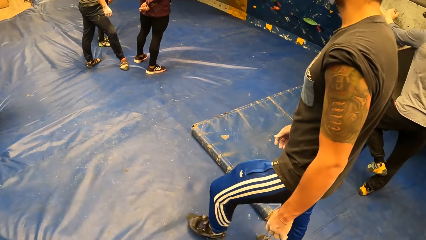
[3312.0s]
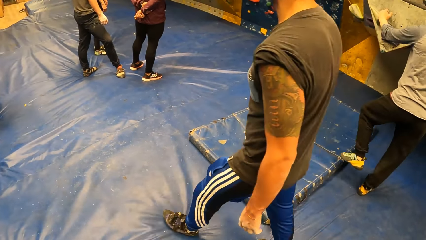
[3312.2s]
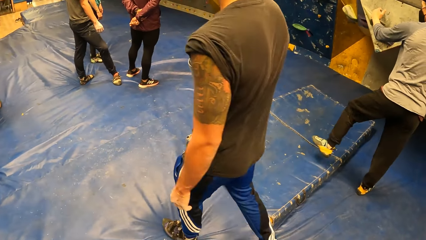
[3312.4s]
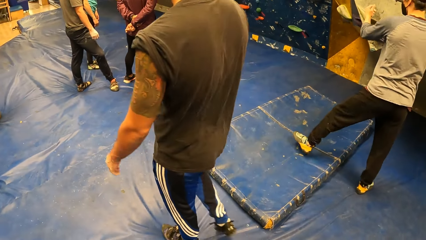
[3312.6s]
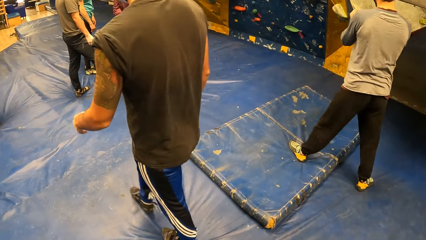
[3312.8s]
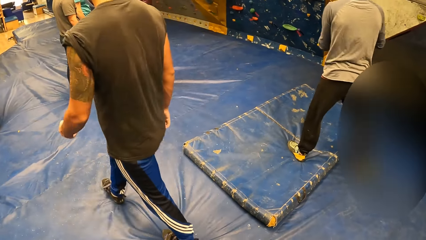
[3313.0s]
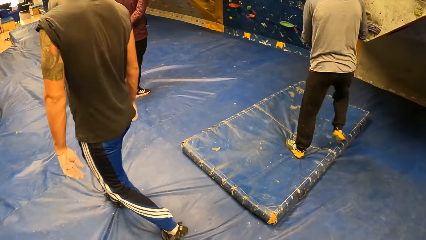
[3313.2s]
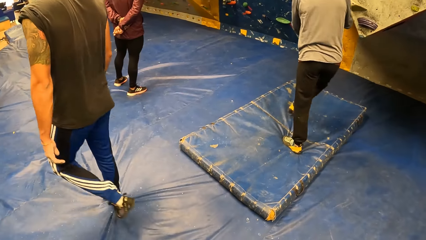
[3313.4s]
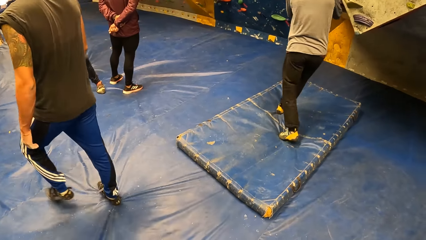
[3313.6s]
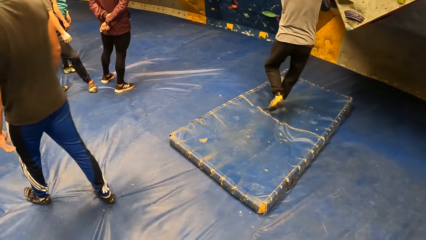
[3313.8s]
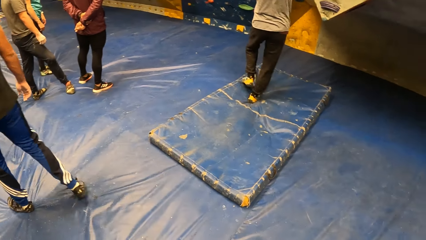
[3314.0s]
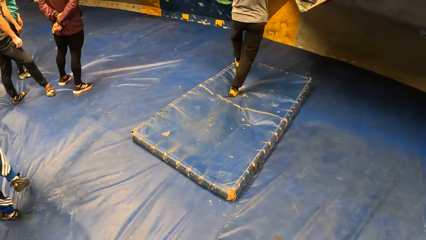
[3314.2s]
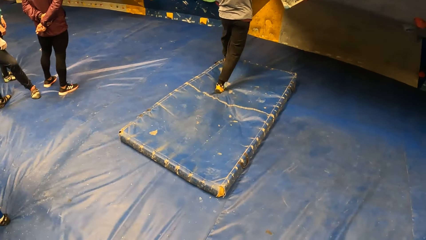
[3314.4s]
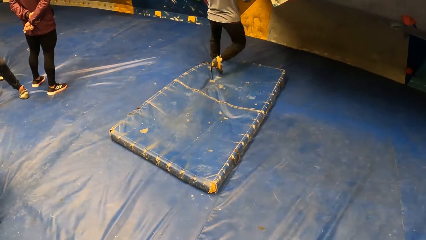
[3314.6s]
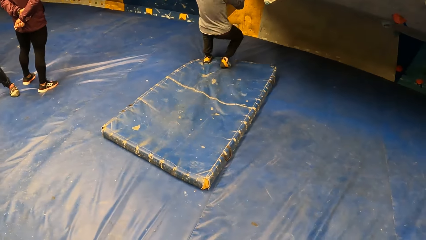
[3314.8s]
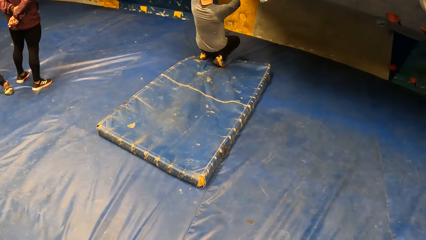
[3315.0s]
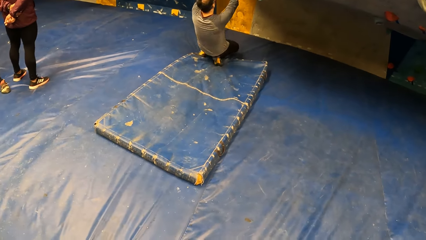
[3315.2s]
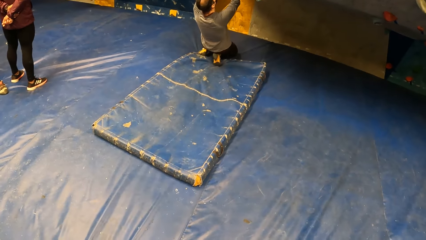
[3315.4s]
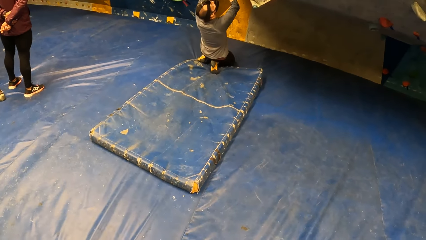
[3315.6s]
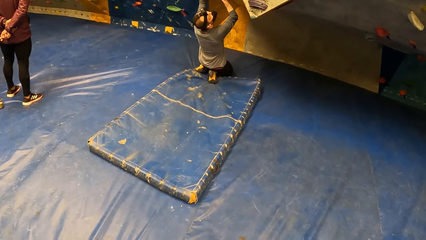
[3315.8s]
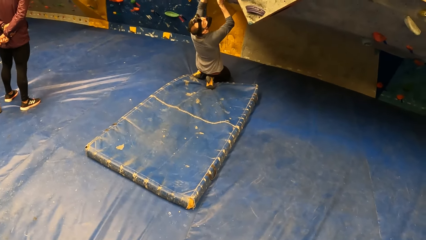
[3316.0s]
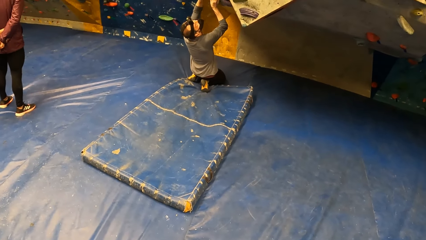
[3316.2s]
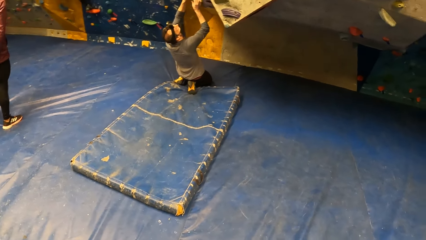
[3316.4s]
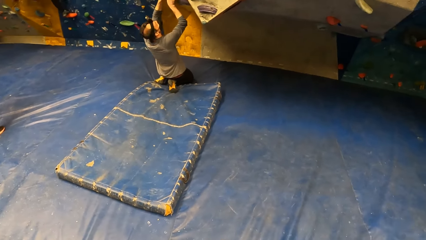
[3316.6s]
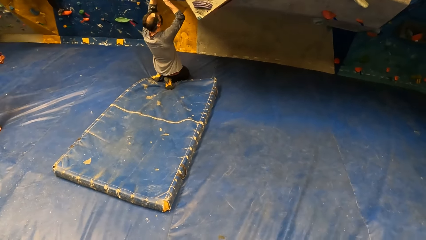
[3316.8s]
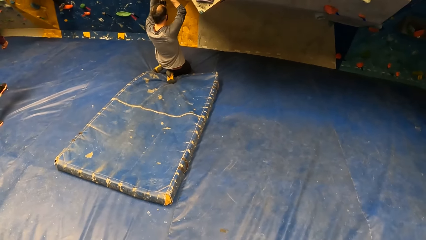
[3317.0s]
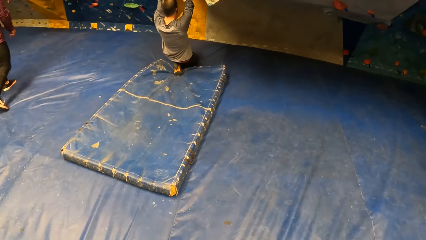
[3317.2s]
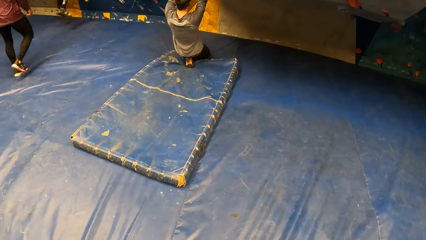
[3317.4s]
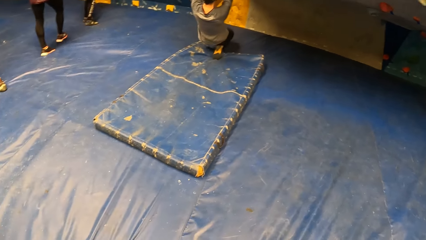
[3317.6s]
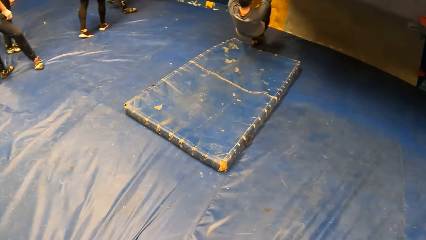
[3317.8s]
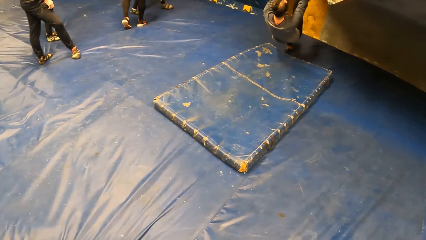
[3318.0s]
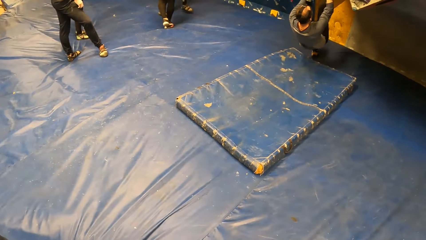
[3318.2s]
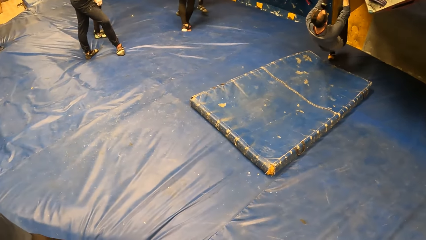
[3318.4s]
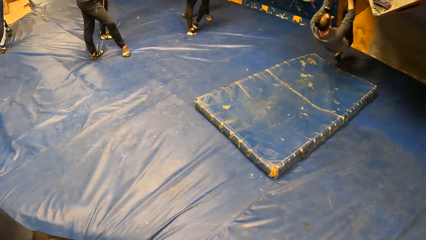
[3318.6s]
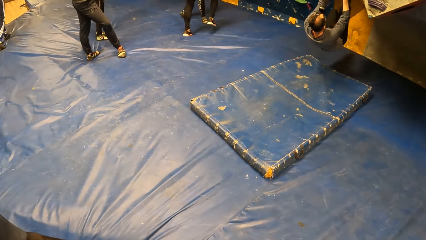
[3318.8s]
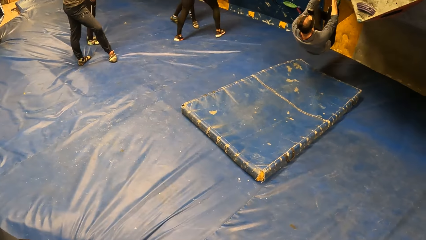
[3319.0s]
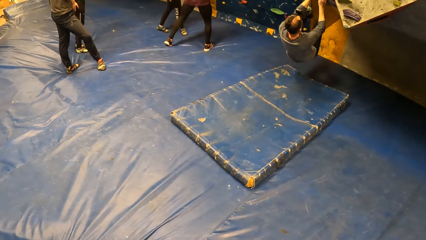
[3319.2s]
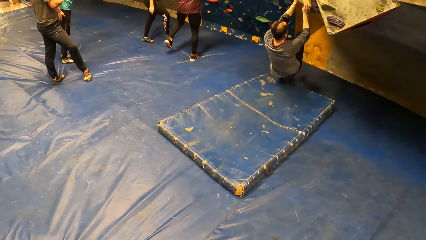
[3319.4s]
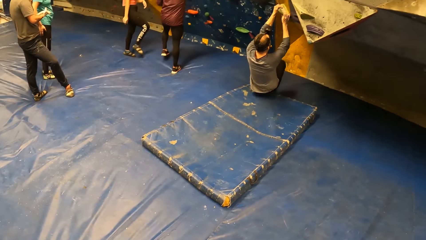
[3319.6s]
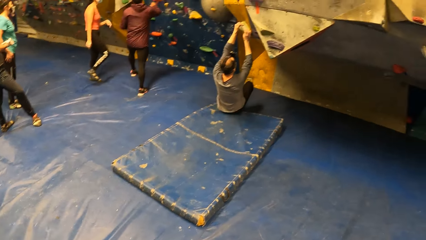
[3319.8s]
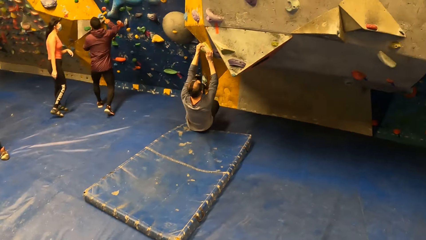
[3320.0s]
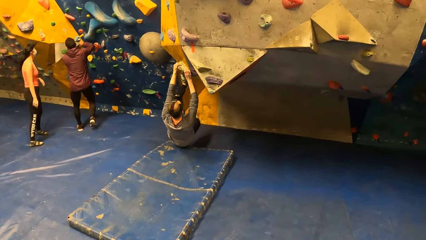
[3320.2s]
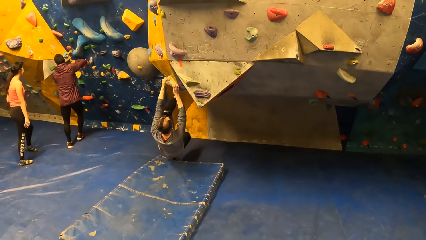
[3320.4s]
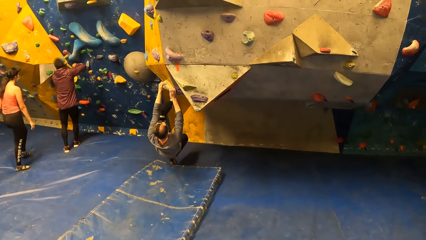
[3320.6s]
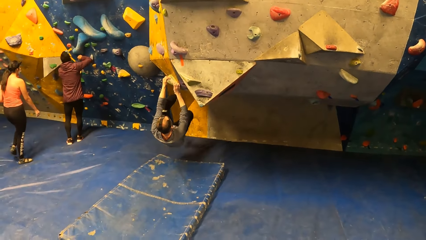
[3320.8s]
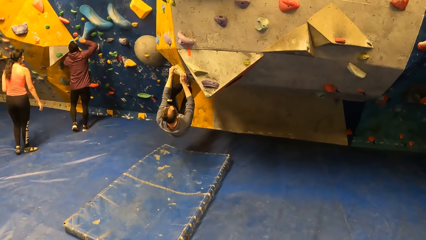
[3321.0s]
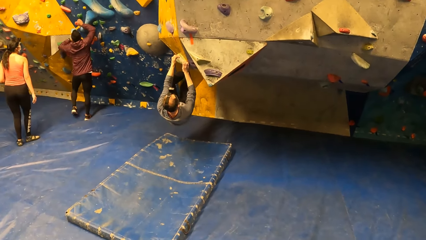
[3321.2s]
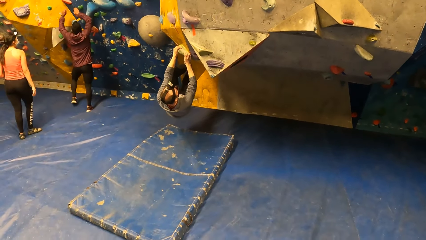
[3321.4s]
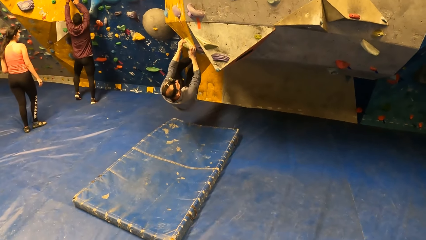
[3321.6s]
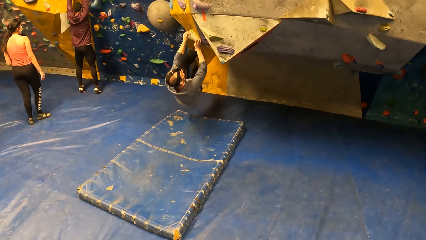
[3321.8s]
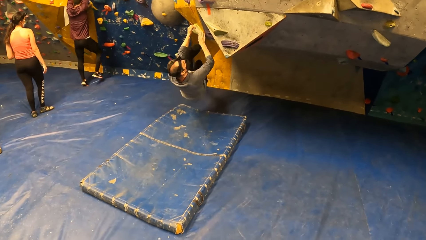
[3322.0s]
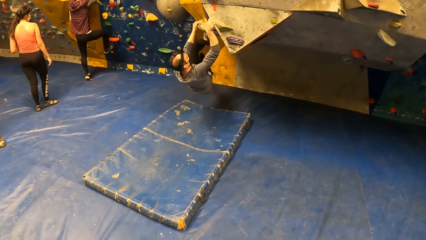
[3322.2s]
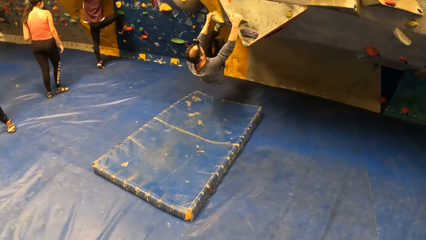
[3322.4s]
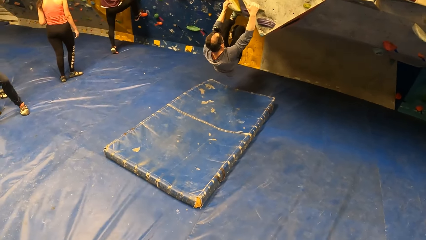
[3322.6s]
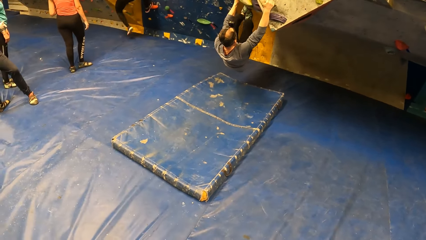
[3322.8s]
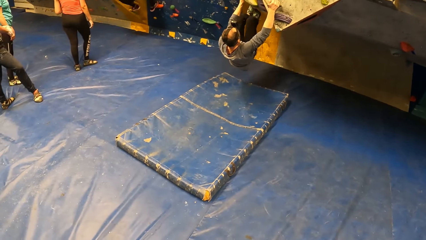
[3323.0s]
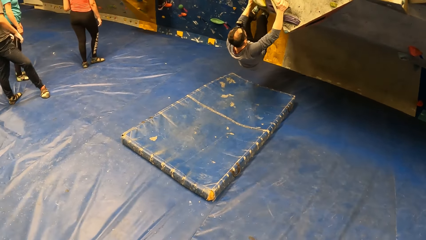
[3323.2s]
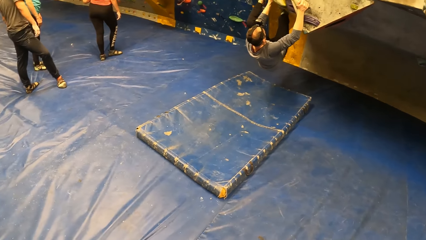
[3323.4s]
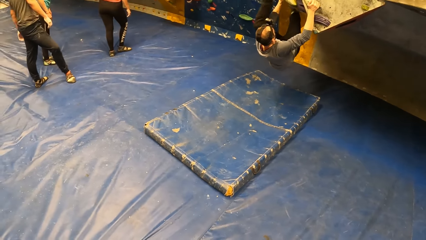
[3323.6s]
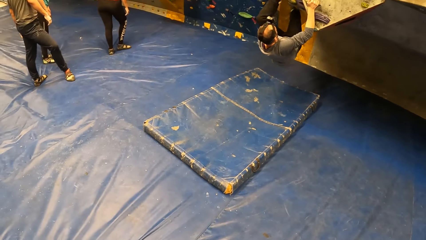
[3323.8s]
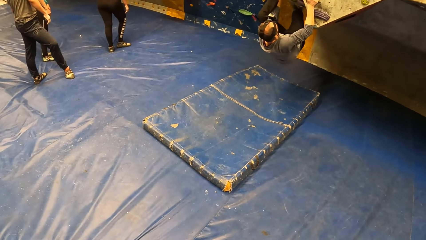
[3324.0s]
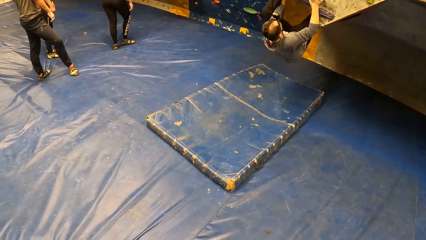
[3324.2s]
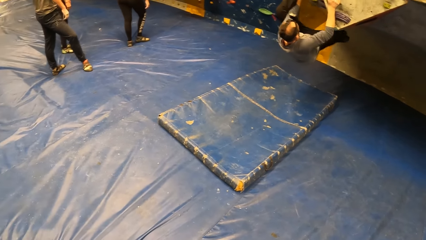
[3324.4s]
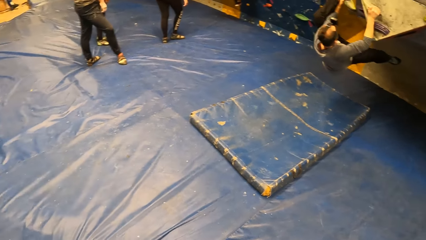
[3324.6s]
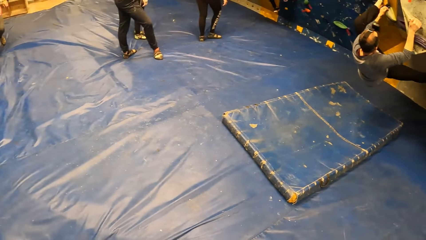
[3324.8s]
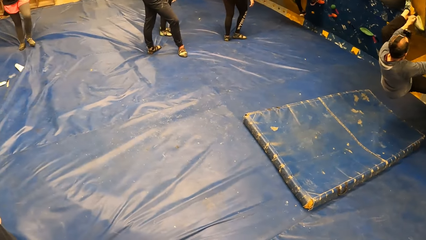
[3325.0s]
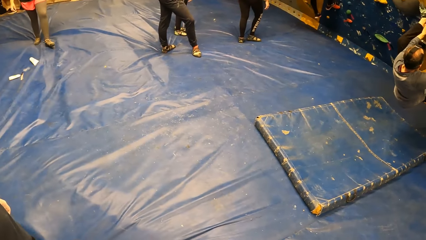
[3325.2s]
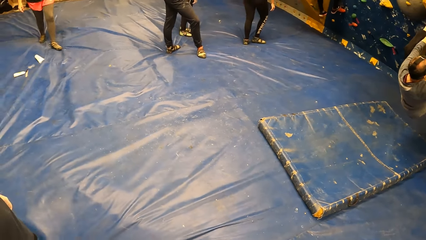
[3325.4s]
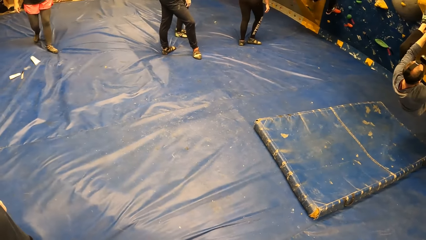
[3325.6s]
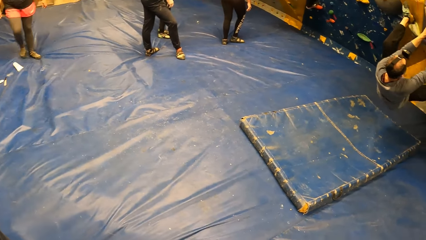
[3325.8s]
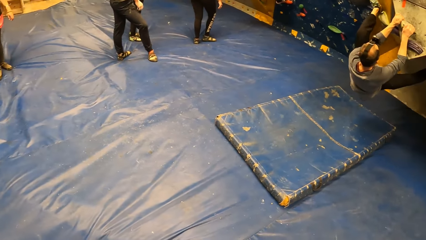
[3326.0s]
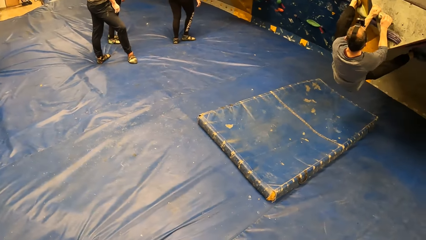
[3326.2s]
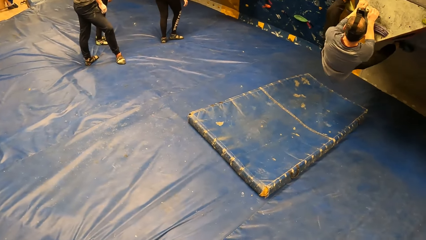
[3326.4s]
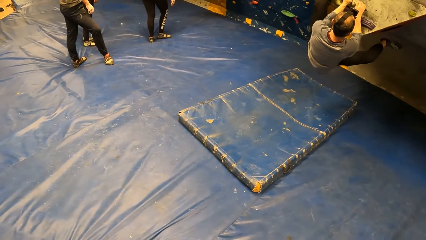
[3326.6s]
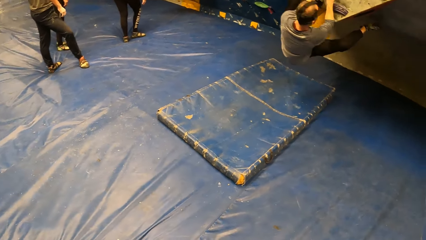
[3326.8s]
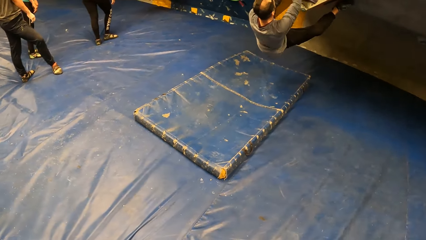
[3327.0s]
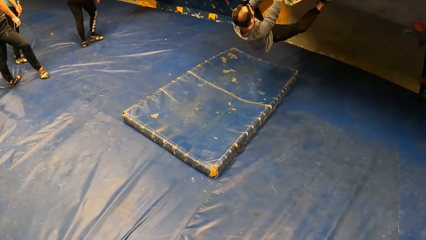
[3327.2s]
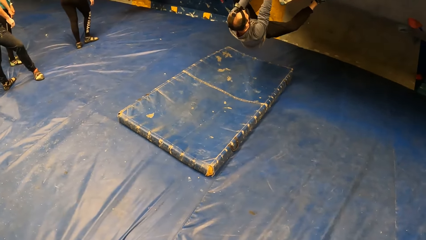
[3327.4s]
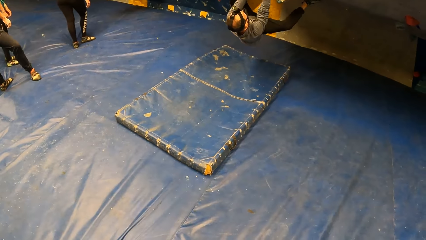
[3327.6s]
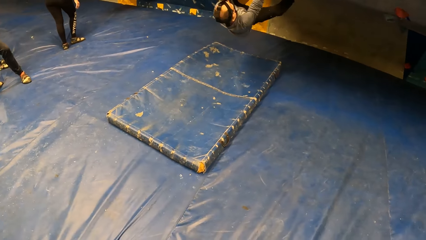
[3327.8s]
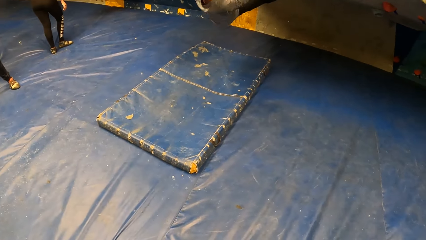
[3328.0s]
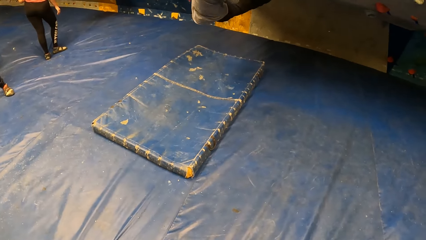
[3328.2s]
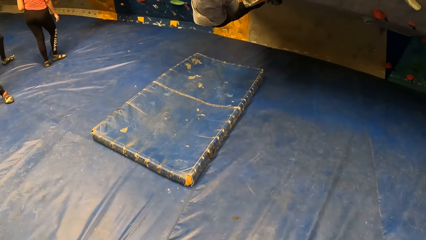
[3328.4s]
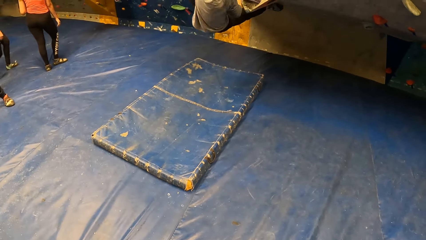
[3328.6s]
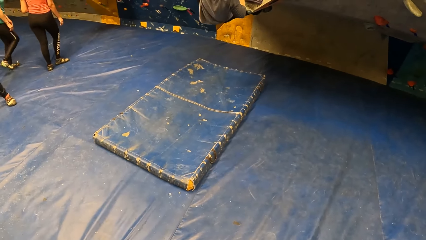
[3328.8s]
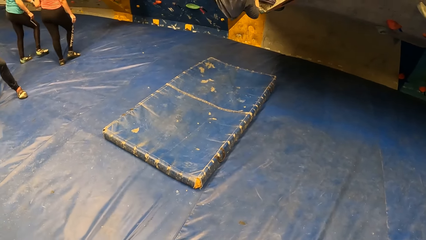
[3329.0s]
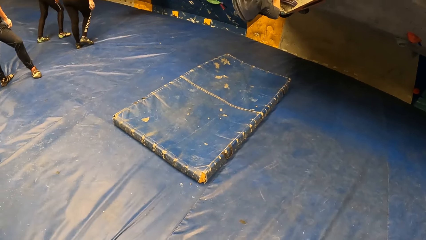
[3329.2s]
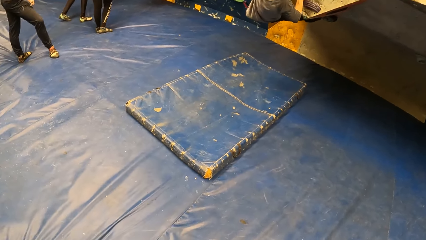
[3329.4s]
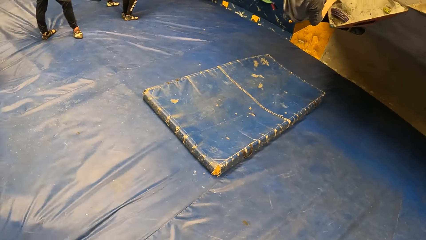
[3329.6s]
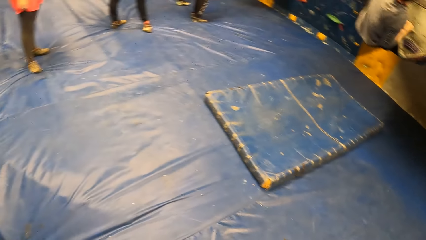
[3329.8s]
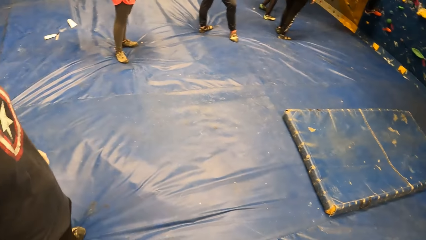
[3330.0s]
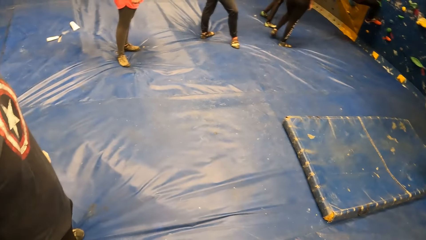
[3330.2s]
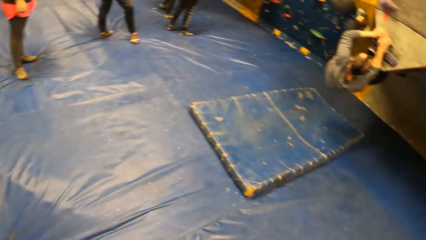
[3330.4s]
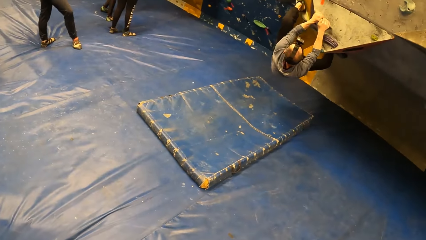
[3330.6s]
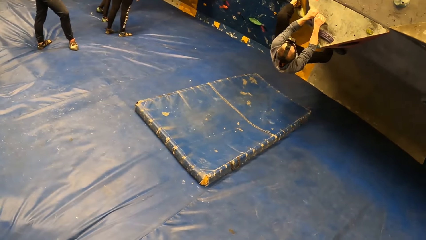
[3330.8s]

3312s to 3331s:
A man walks on the bouncing castle. Another man walks past the camera wearer. A third man climbs the climbing board, pulls his hand off the climbing board and walks on the bouncing castle. A fourth man stands on the bouncing castle. The third man kneels on the bouncing castle. A woman jumps down the walk wall. The third man swings on the bouncing castle. A fifth man climbs the walk wall. Another woman walks toward the climbing board. The fourth man walks toward the climbing board and holds the climbing board. A sixth man climbs the walk wall. The third man climbs the climbing board.
